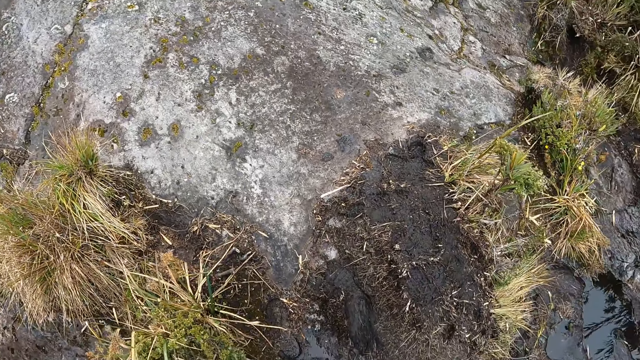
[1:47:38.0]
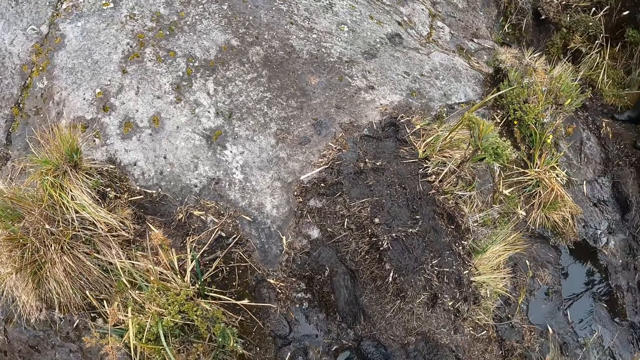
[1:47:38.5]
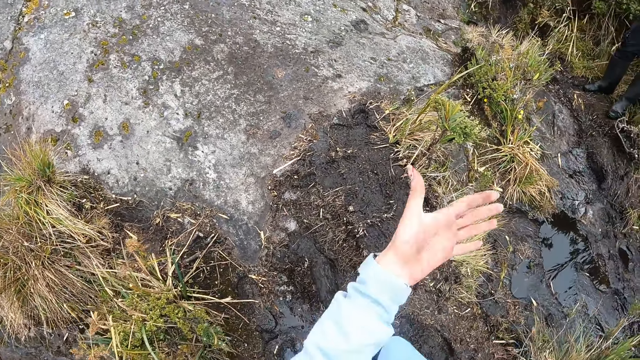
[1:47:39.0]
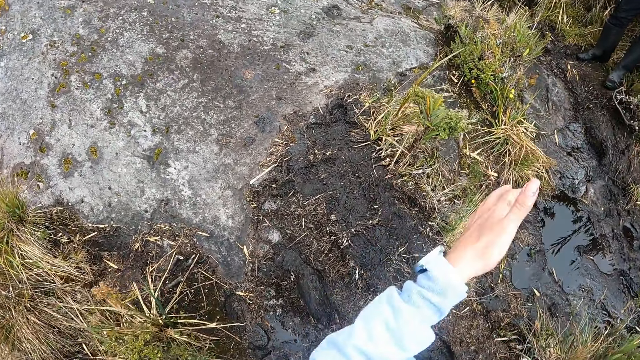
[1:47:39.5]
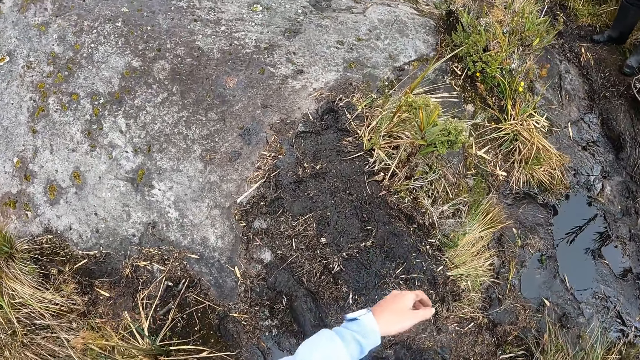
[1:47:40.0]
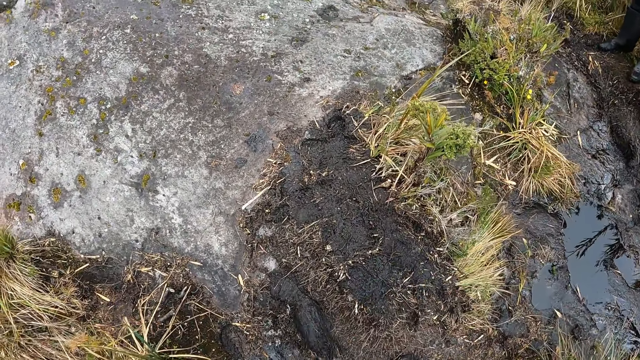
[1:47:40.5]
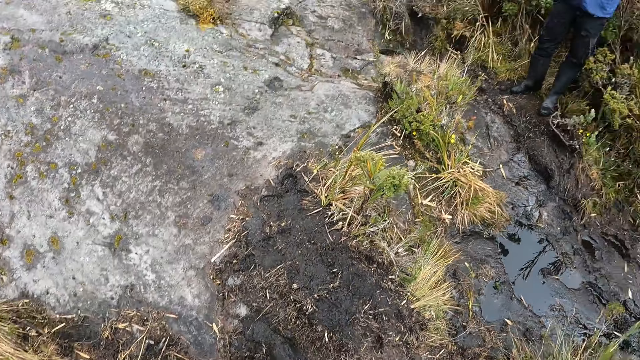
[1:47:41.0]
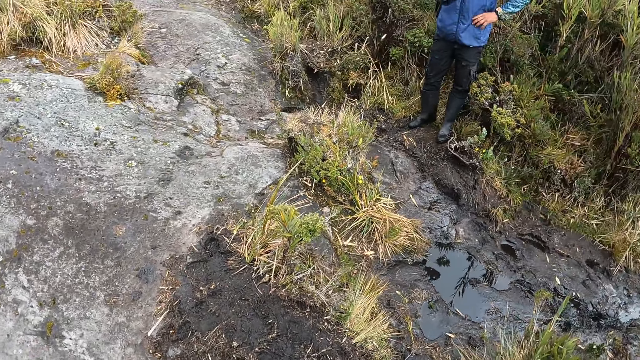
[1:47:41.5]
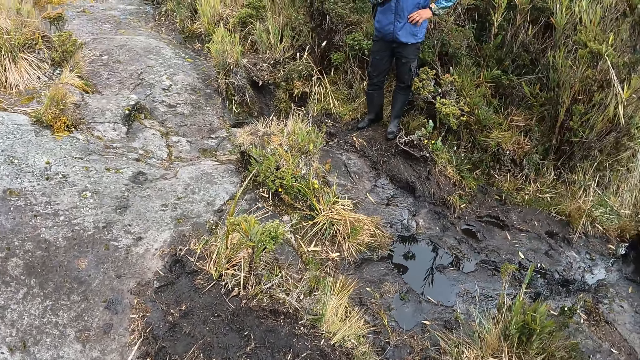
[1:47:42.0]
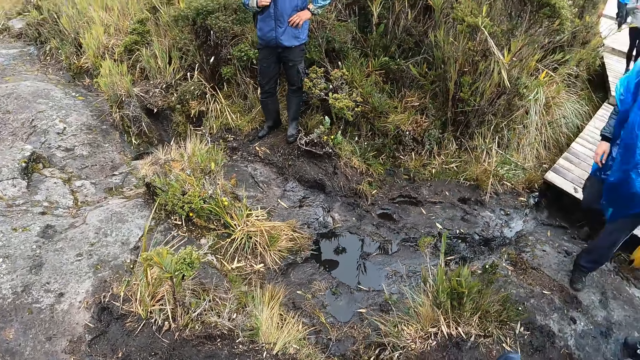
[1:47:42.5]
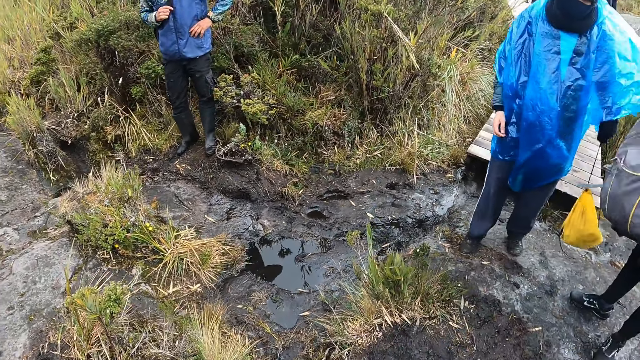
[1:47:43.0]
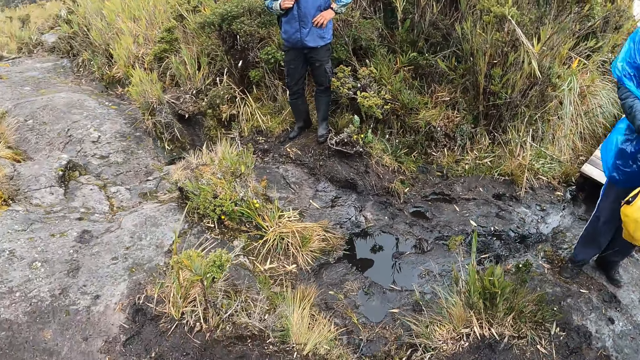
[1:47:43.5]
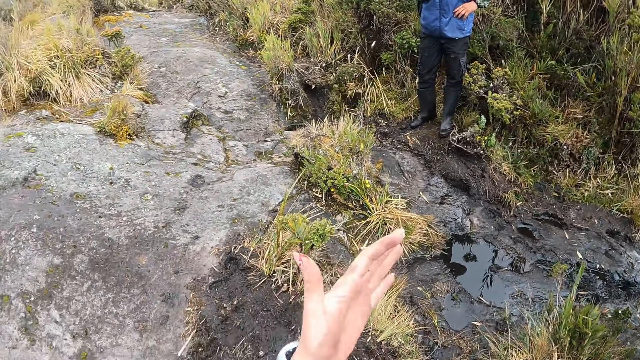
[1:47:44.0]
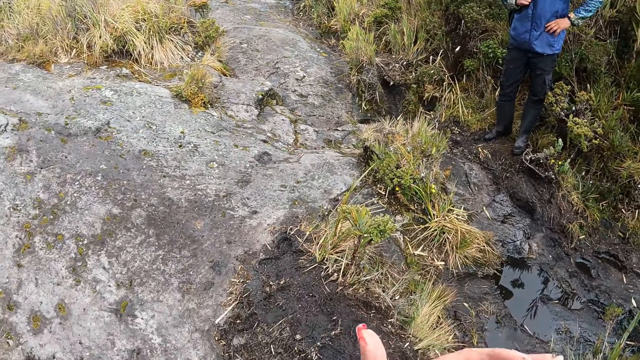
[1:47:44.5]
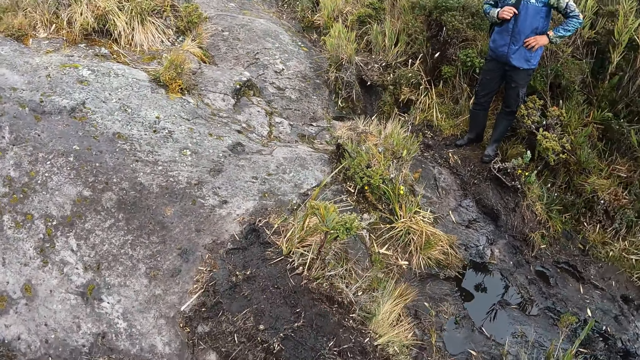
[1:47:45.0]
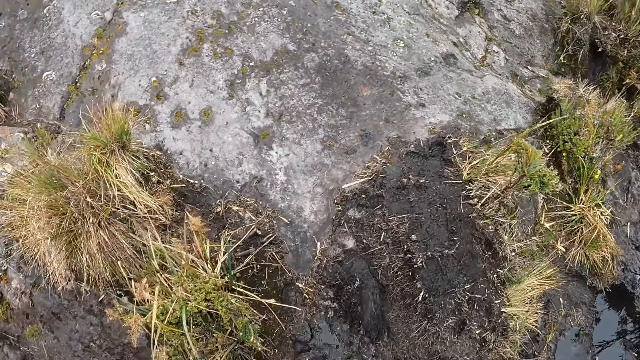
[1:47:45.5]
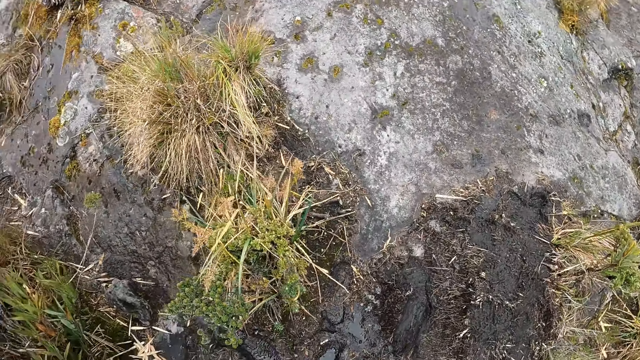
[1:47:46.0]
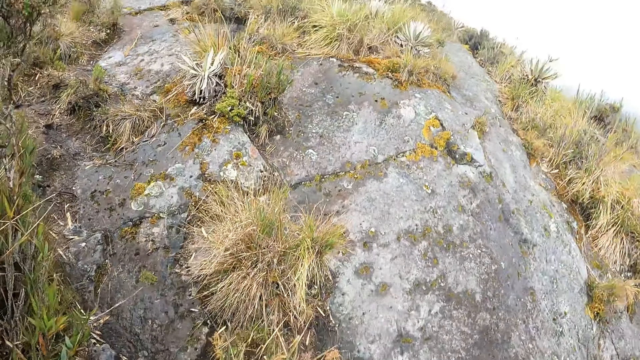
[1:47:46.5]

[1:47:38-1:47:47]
The camera wearer stretches the hand. They look around. They look at the hand.

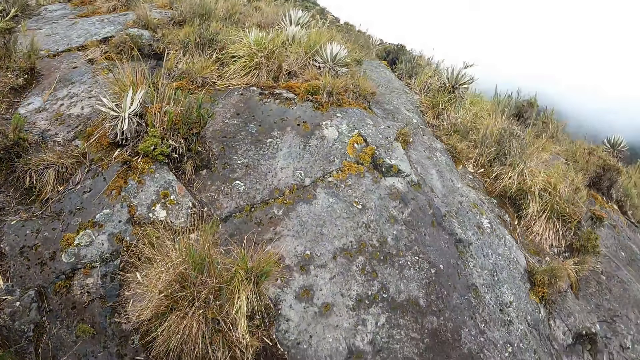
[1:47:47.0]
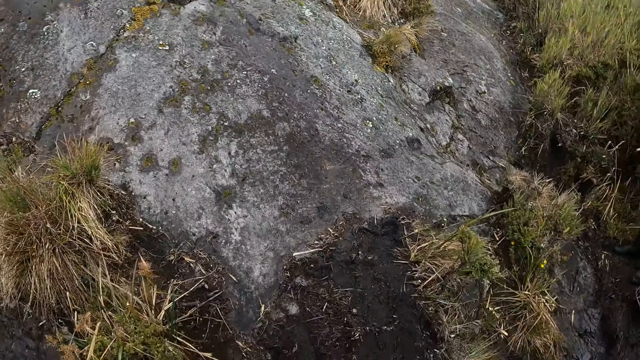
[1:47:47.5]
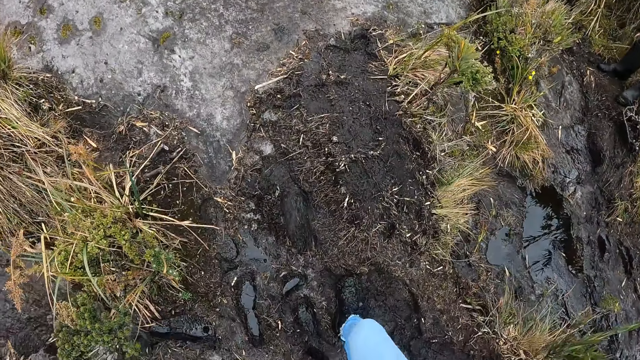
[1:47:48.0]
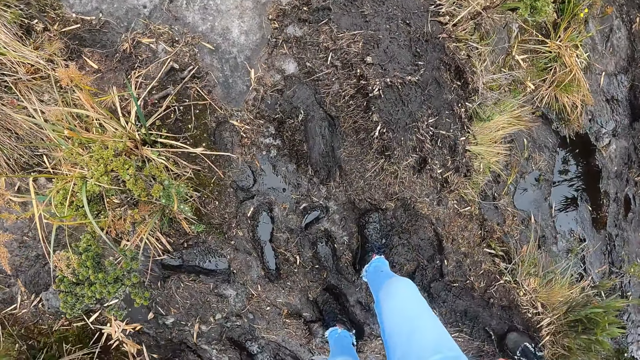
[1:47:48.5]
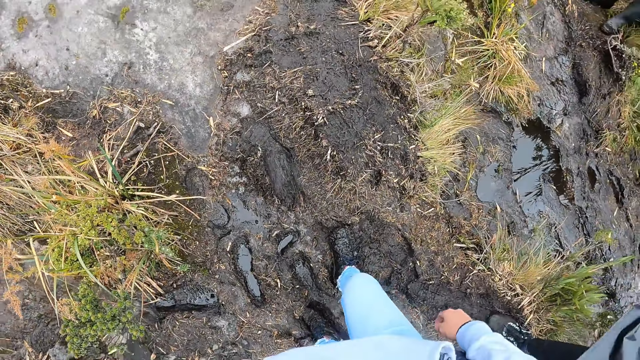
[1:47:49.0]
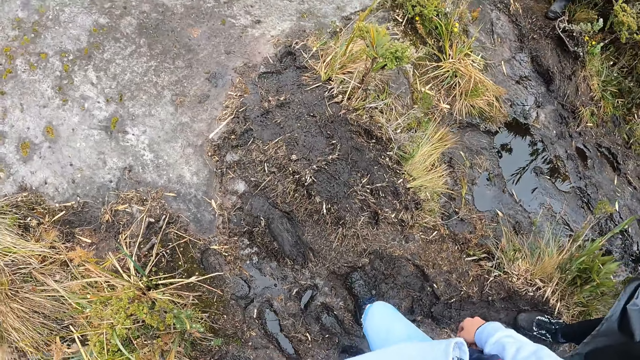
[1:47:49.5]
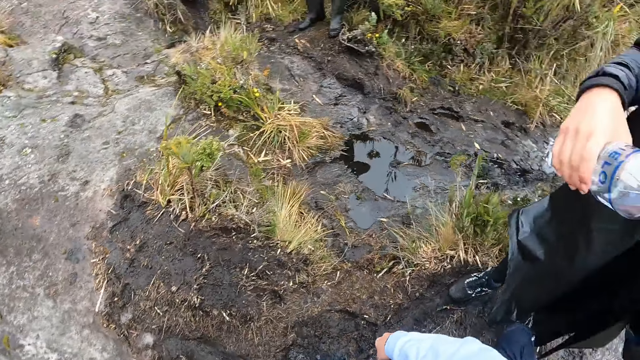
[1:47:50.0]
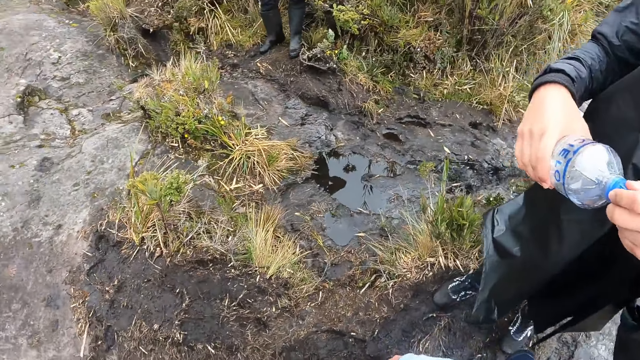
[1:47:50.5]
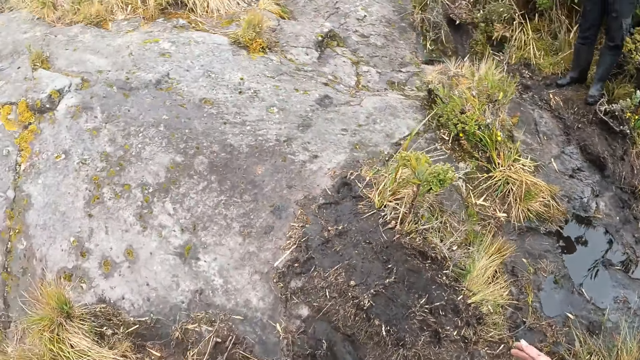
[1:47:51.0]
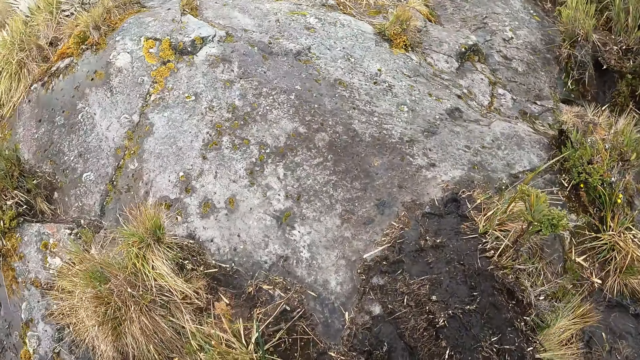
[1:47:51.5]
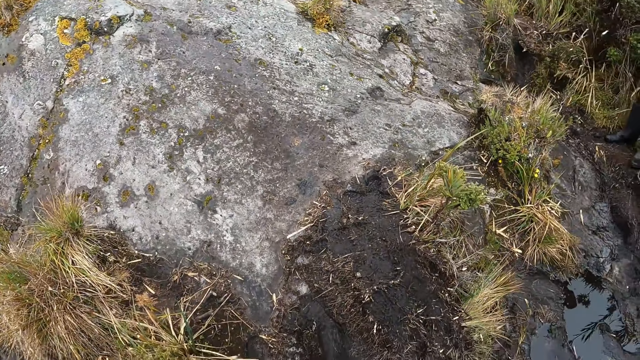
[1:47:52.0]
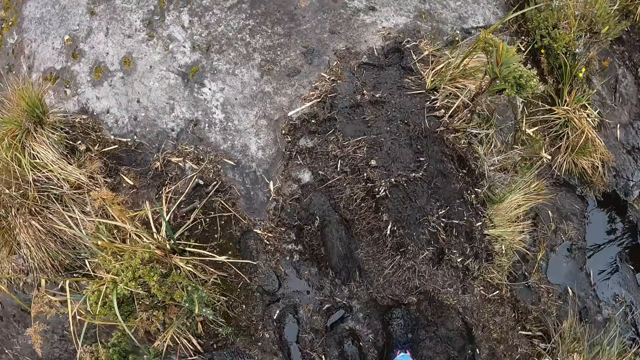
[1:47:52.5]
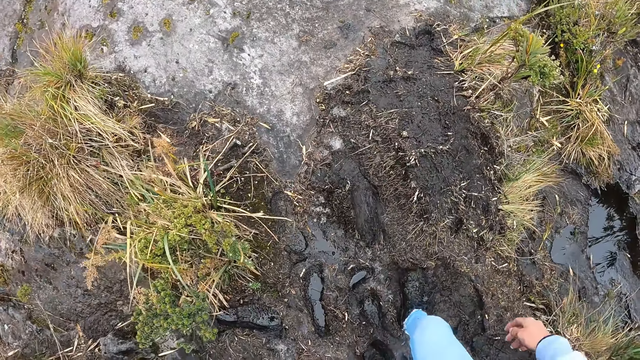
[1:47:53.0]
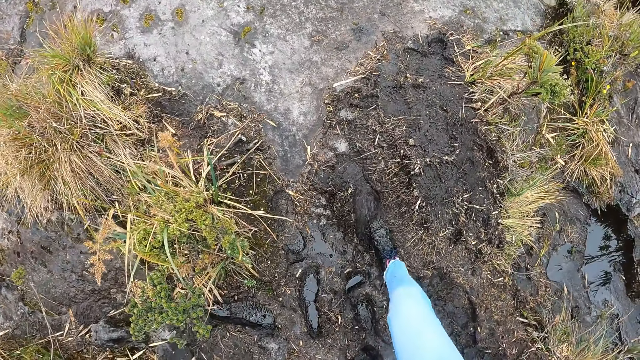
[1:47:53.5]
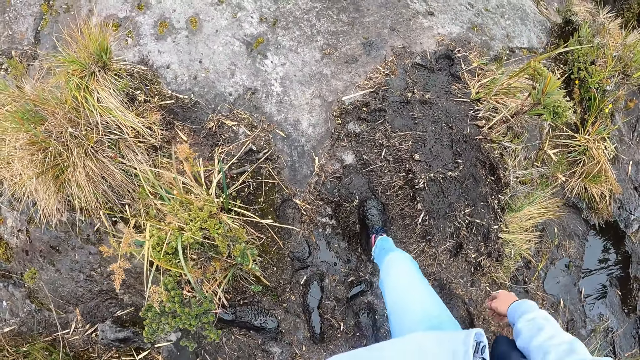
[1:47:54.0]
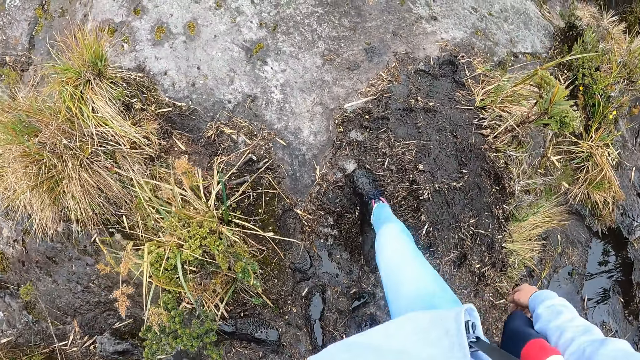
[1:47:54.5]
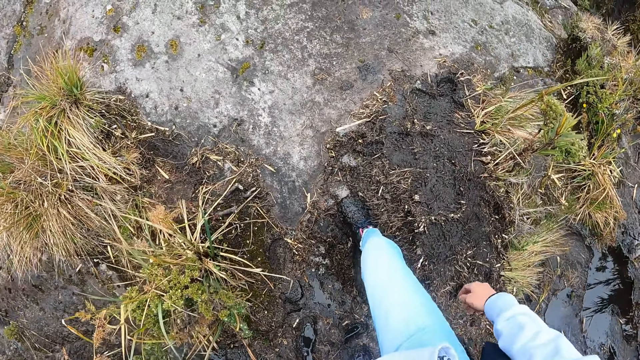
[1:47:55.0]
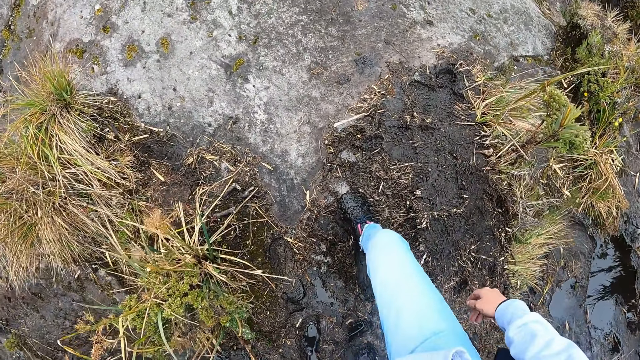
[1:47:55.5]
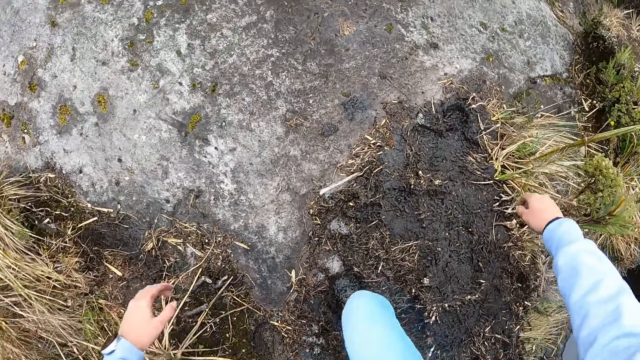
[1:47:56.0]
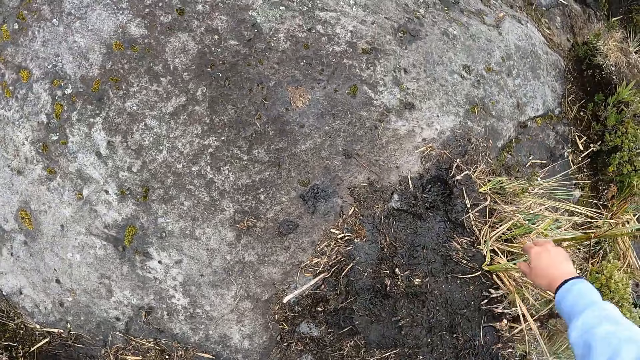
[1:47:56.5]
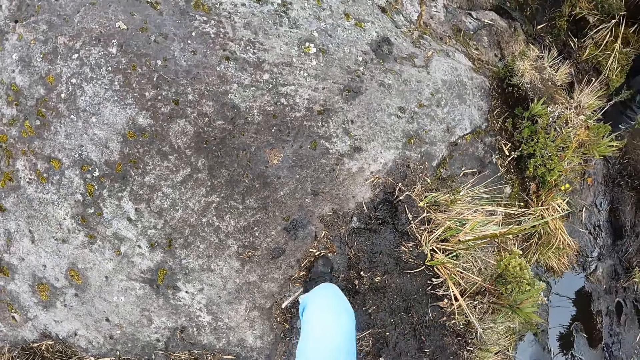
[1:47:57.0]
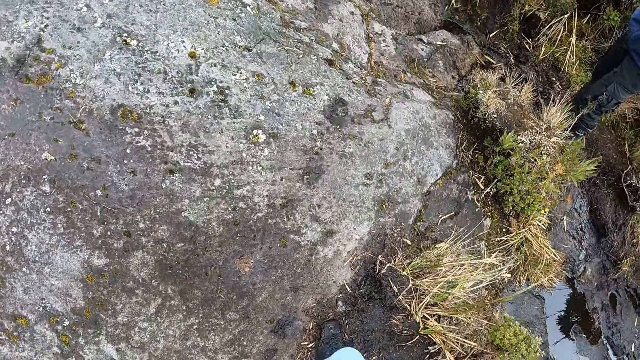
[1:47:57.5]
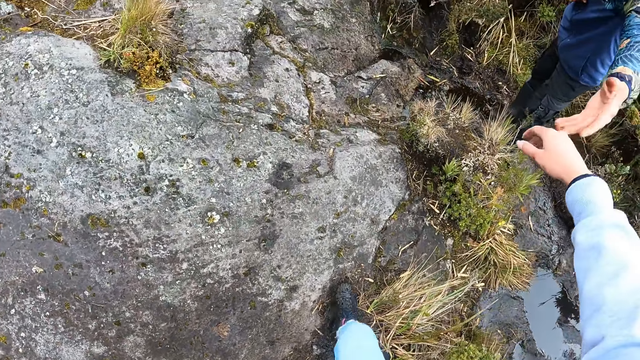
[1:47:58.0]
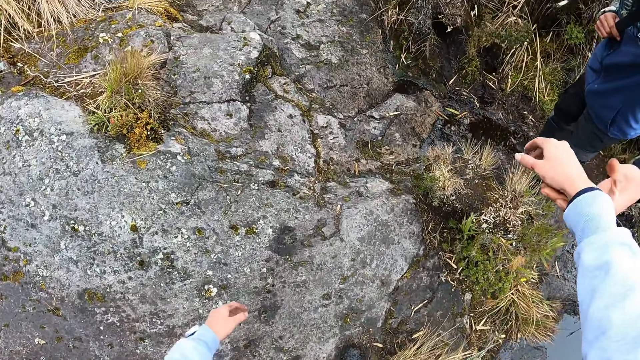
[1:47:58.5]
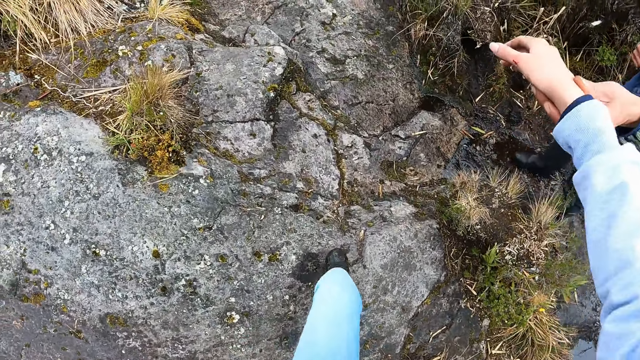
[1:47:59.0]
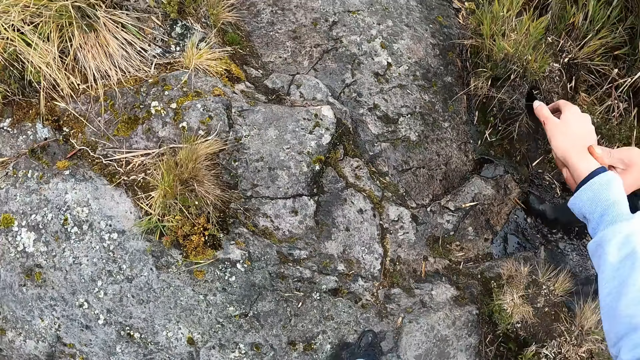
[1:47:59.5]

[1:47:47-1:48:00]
The camera wearer looks around. She looks at the shoe. She looks around. She walks. She holds a man with her right hand. She touches the man's hand.
